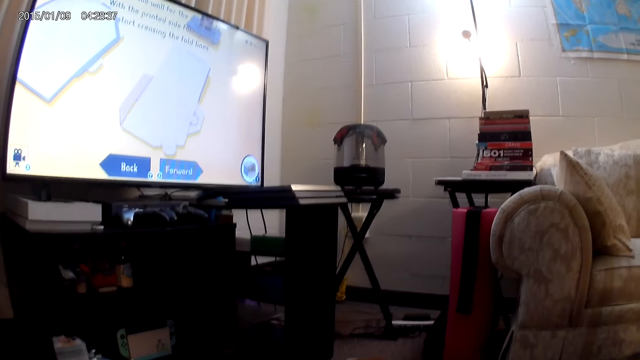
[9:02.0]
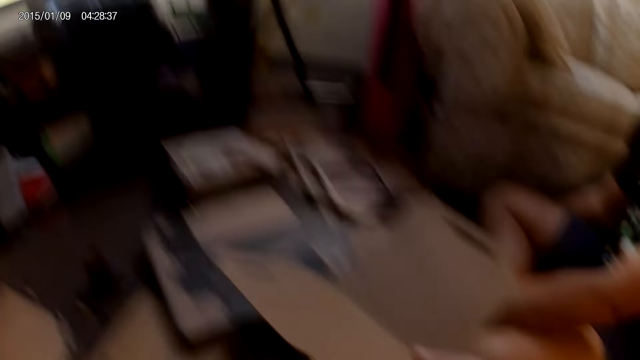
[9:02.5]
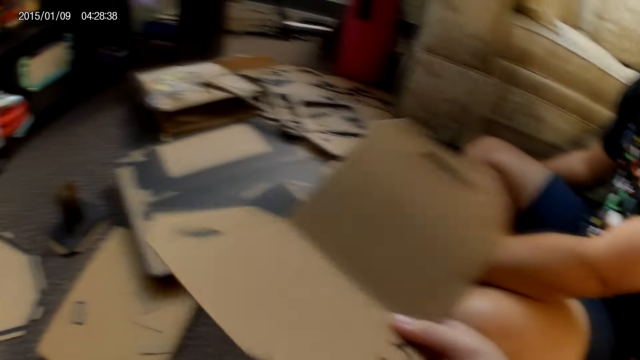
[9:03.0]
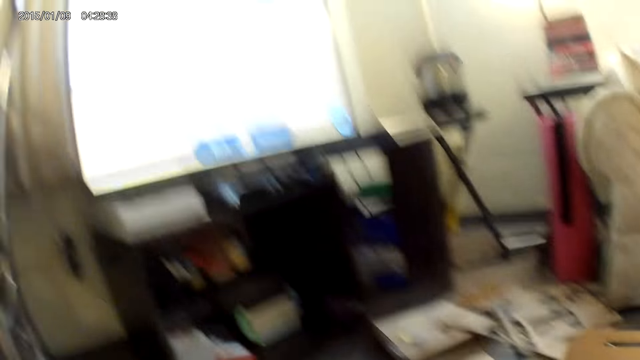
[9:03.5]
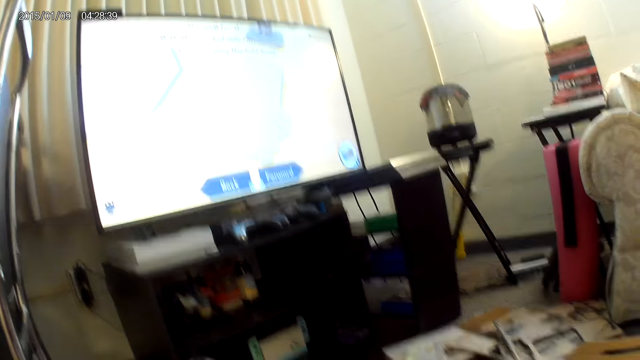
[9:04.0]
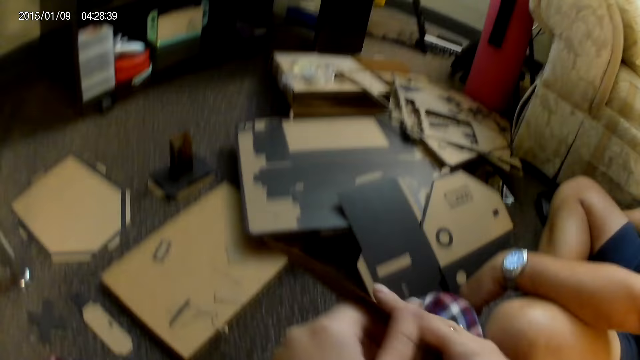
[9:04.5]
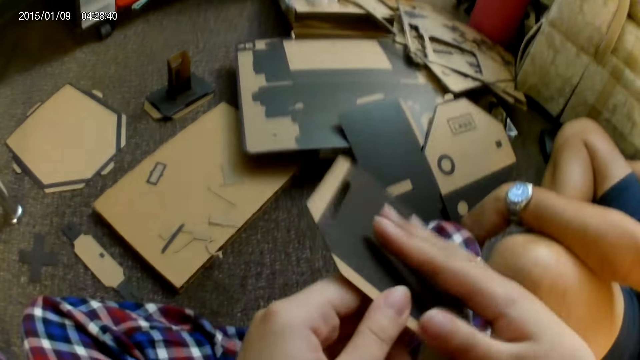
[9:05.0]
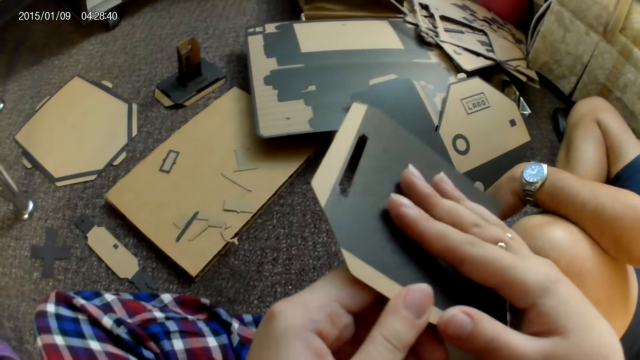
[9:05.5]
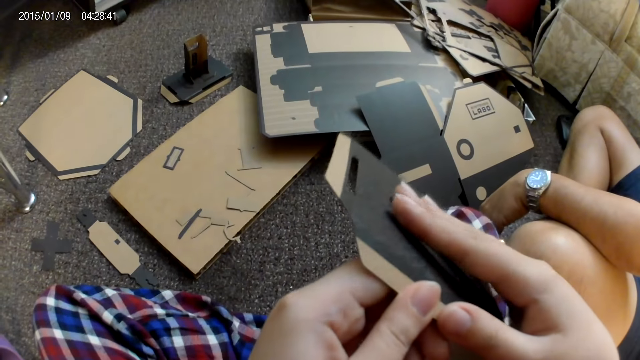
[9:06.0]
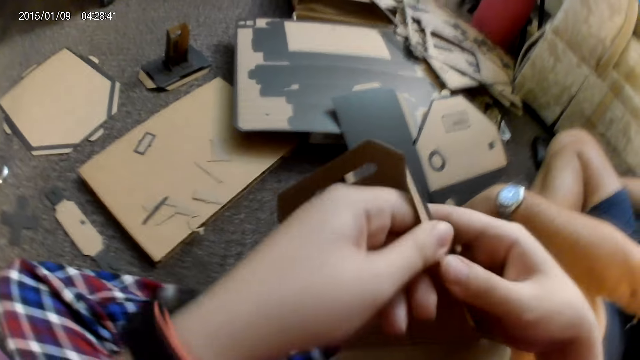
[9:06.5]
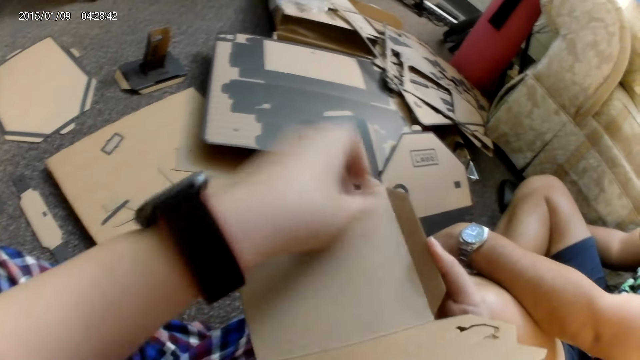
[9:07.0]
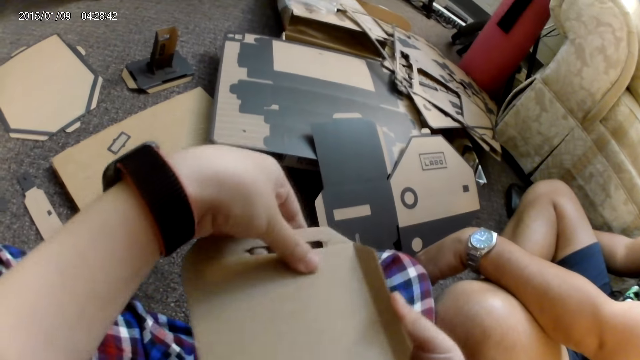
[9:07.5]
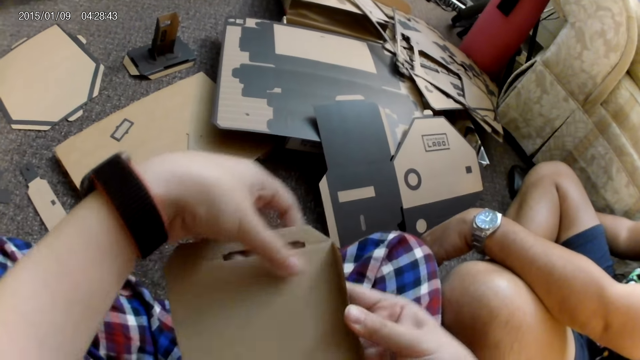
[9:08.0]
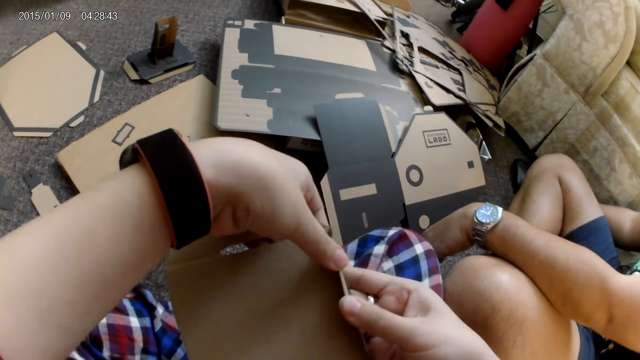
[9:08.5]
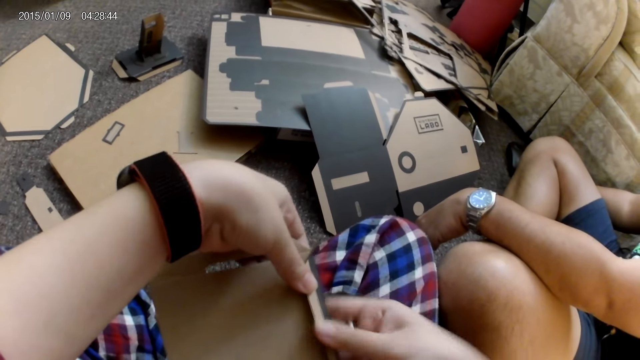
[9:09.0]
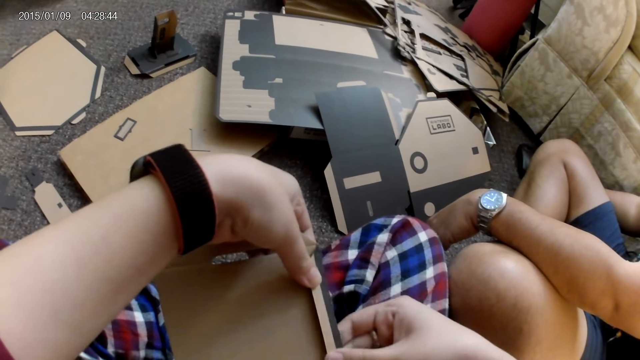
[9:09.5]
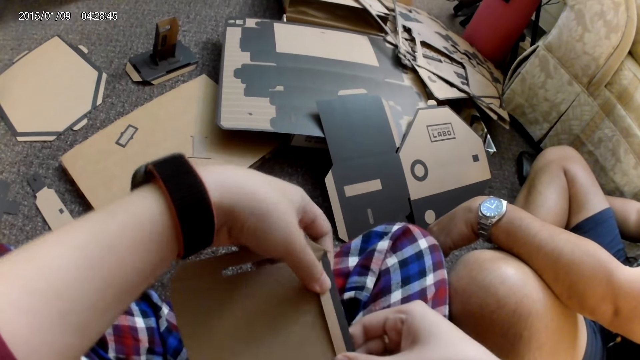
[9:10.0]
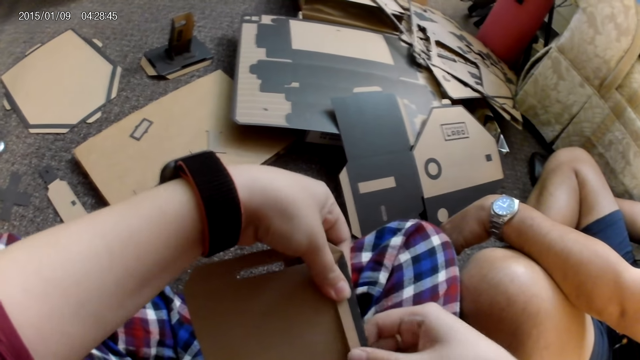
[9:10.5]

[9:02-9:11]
The camera wearer holds the bent cardboard piece with her right hand. She holds the closed cardboard piece with both hands. She bends another part of the cardboard piece with both hands.

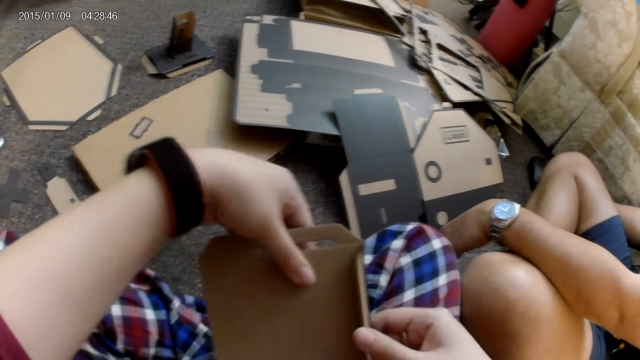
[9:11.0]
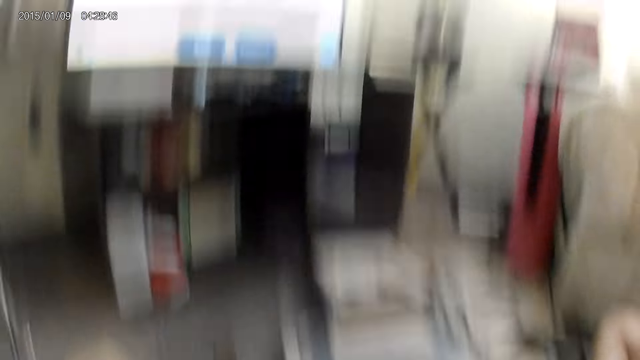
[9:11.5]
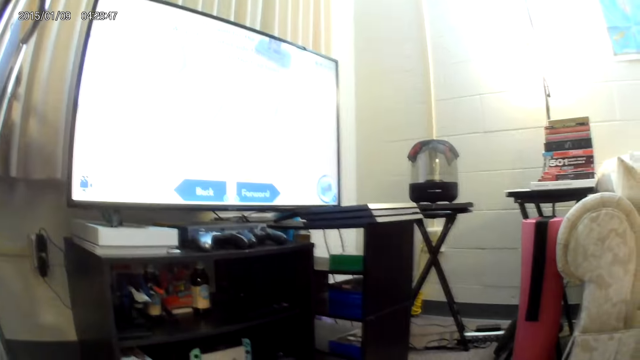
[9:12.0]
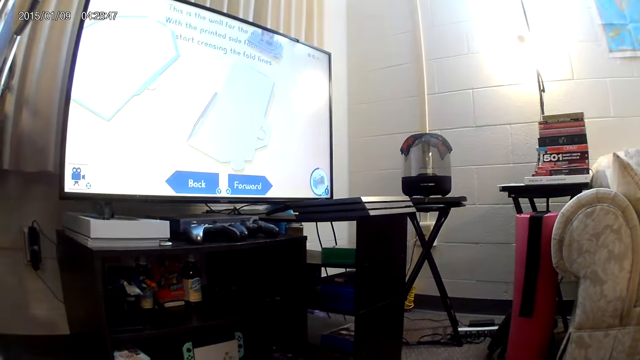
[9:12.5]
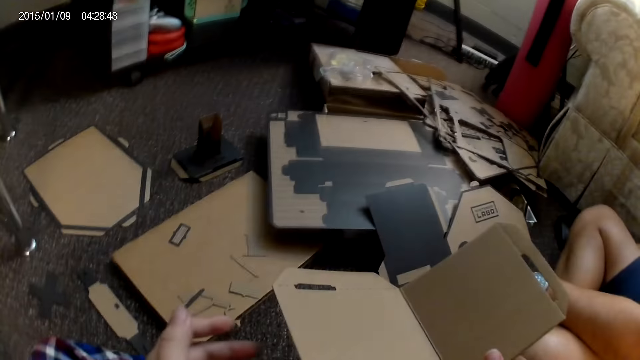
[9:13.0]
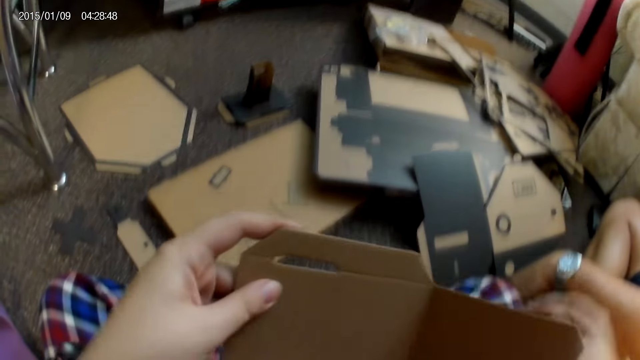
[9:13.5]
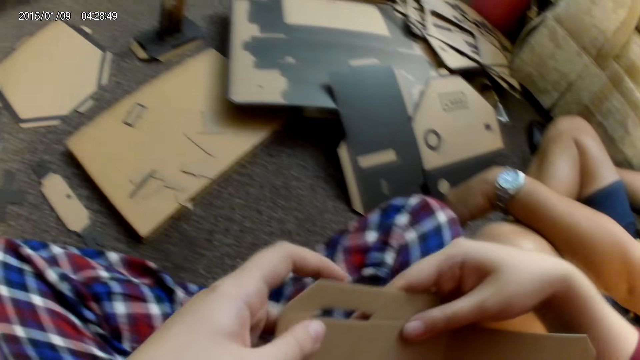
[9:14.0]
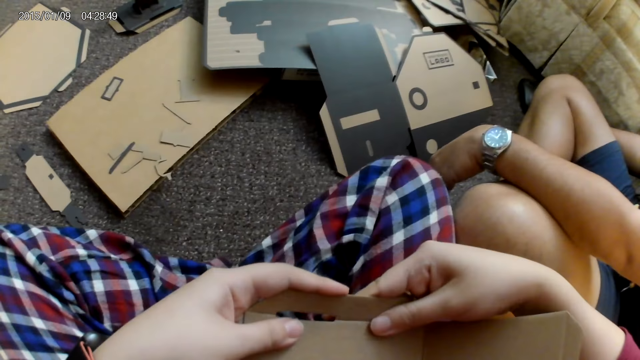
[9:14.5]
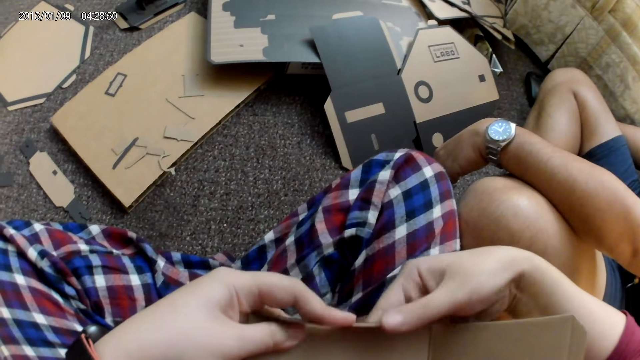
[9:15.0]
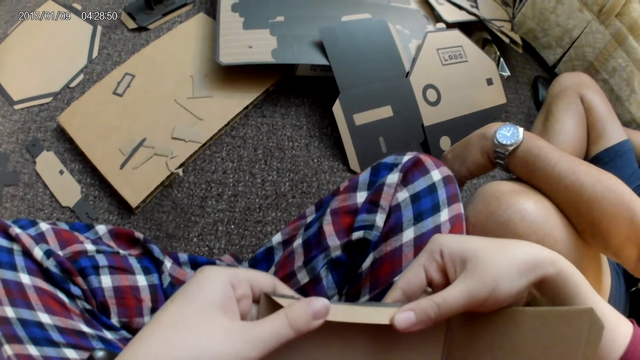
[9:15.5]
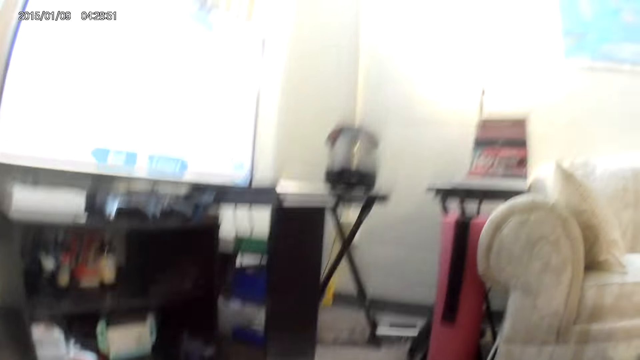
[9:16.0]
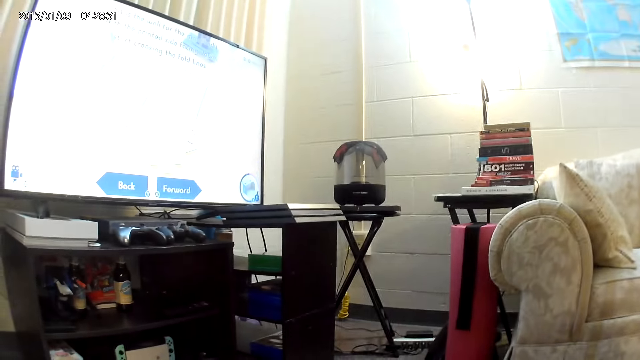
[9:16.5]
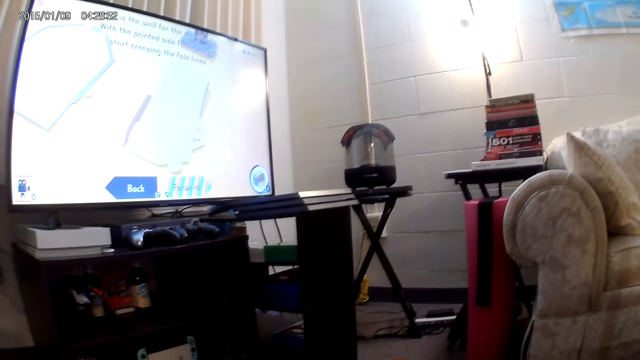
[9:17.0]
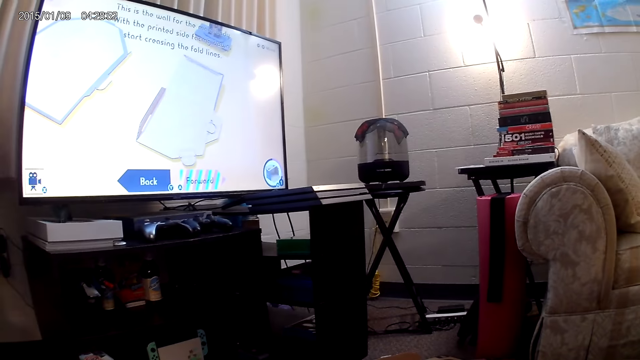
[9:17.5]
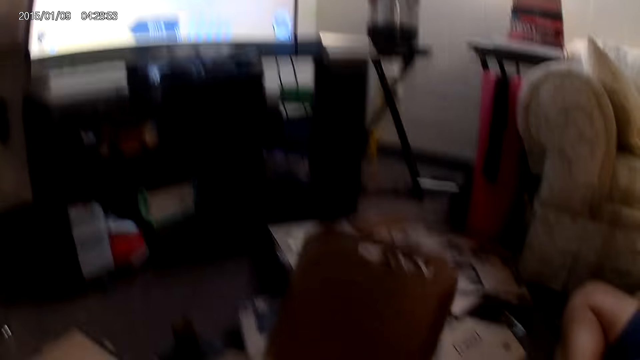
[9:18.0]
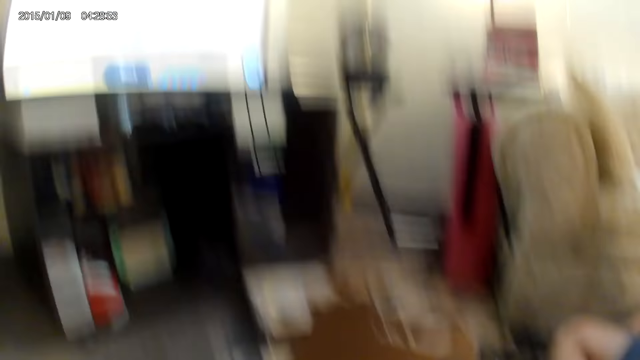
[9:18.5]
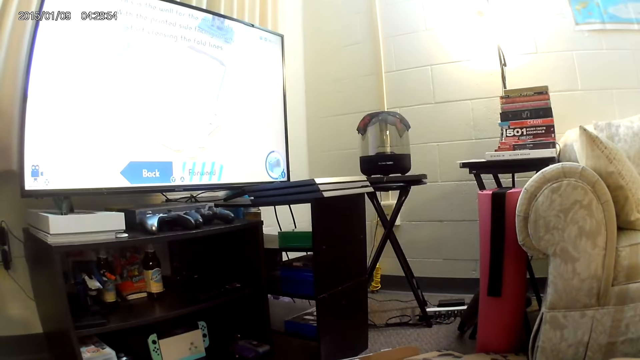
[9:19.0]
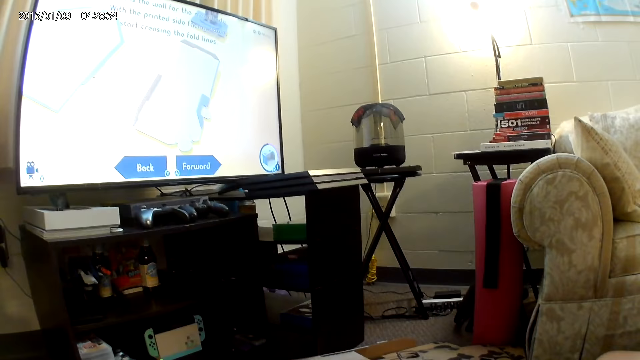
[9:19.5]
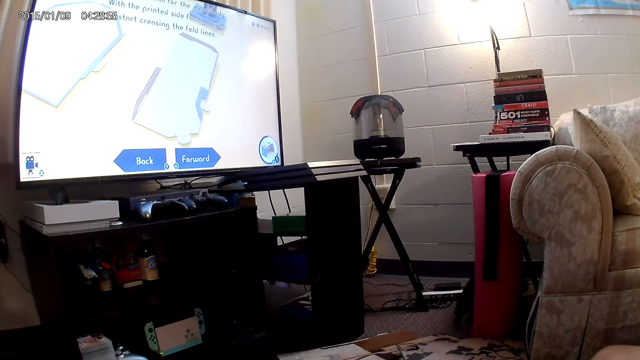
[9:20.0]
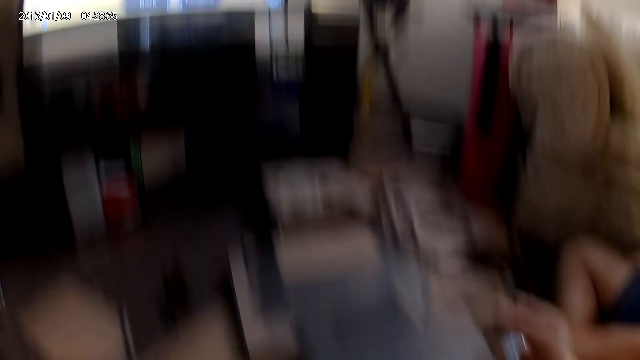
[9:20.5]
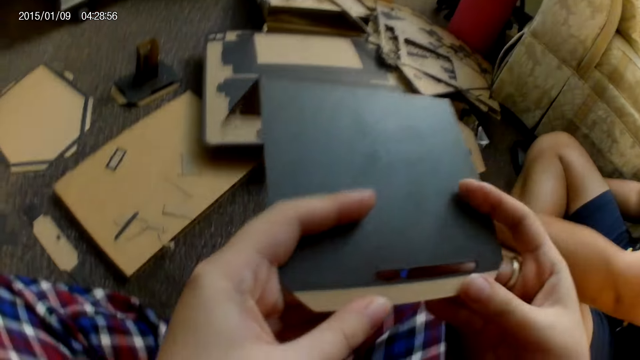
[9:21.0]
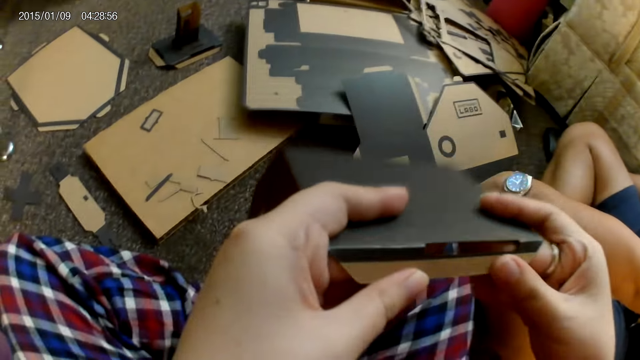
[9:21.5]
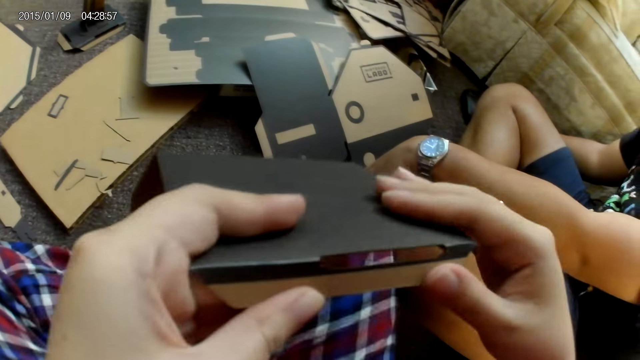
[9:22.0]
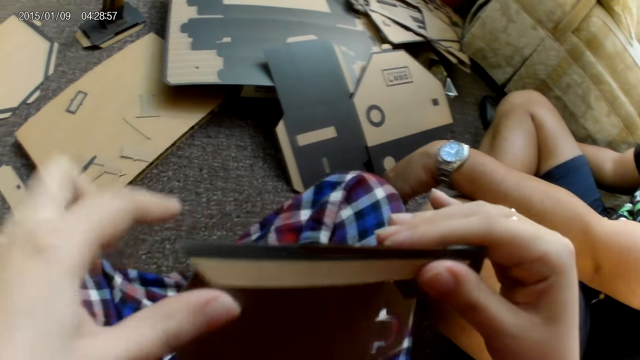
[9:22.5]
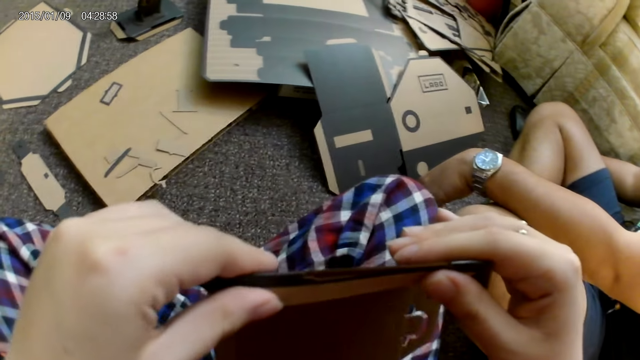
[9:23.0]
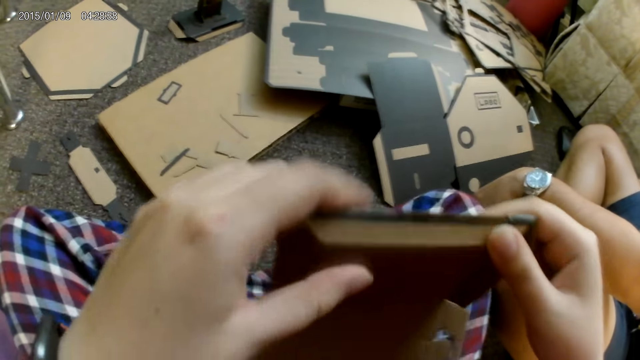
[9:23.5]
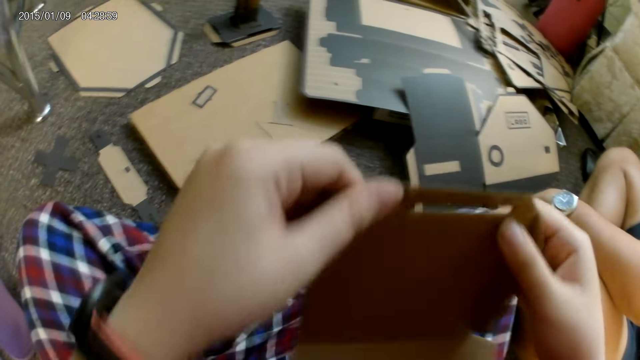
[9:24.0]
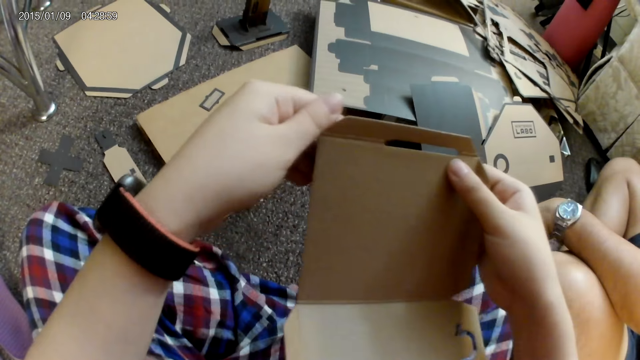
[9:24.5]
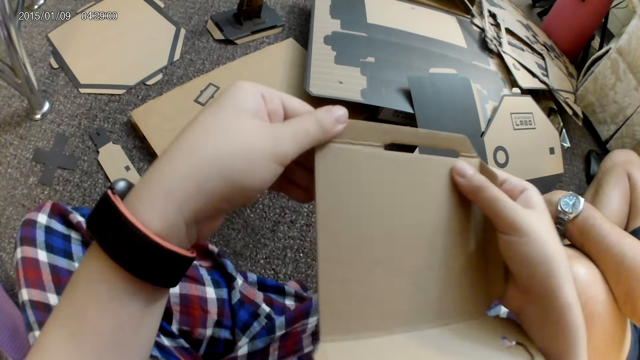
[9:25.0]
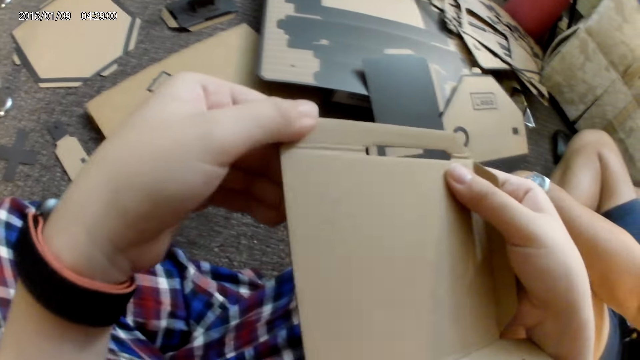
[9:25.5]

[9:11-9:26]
The camera wearer turns a cardboard box. They bend another part of the cardboard piece with both hands. They fold another part of the cardboard piece with both hands. They unfold the folded cardboard piece with both hands.
